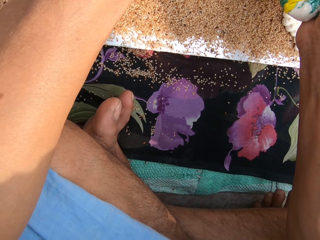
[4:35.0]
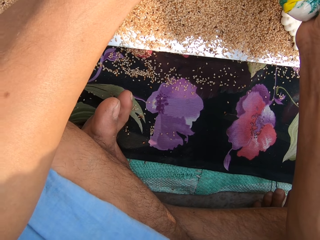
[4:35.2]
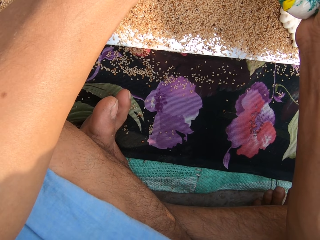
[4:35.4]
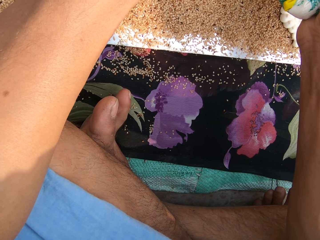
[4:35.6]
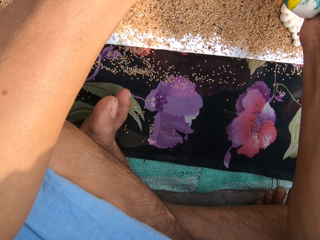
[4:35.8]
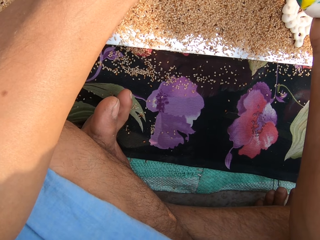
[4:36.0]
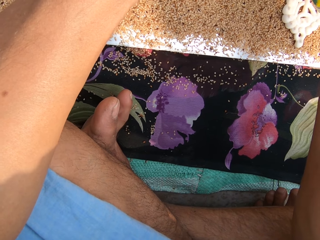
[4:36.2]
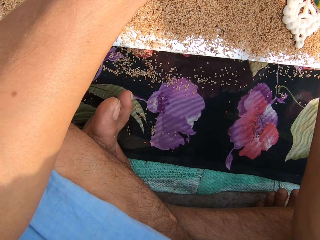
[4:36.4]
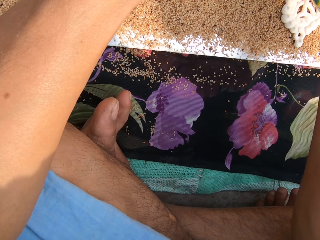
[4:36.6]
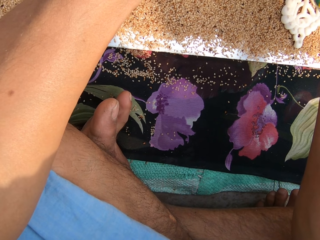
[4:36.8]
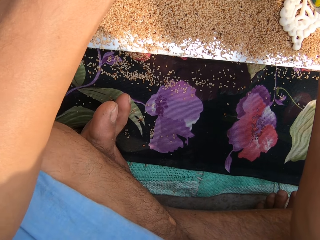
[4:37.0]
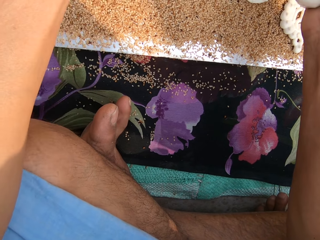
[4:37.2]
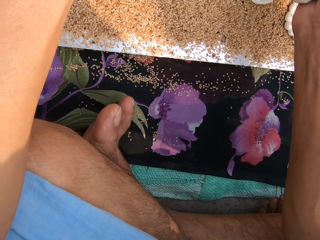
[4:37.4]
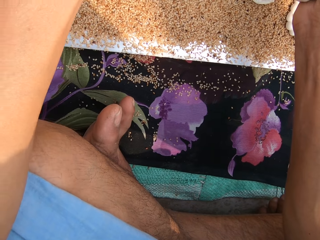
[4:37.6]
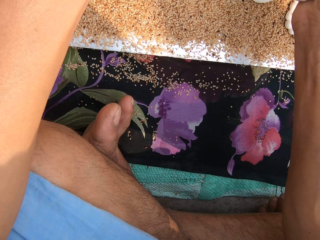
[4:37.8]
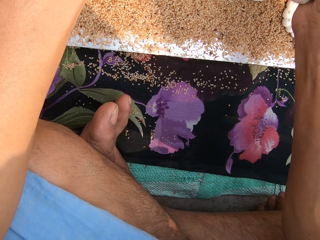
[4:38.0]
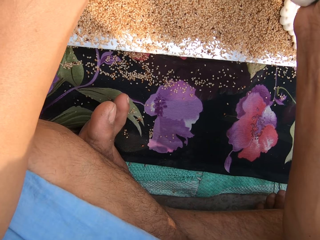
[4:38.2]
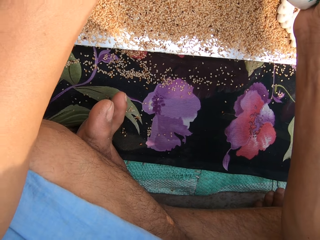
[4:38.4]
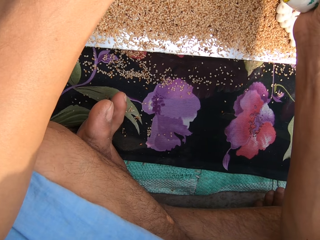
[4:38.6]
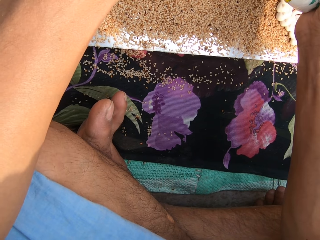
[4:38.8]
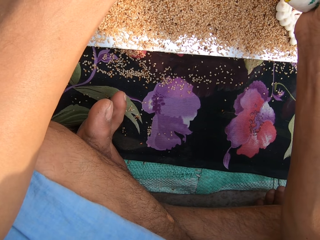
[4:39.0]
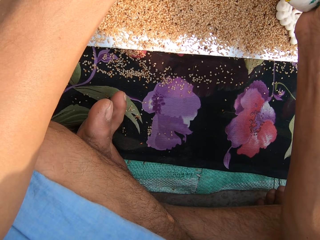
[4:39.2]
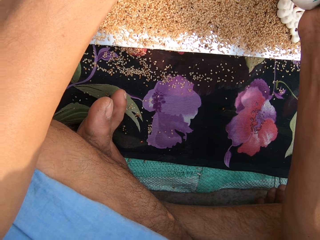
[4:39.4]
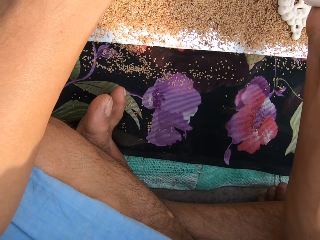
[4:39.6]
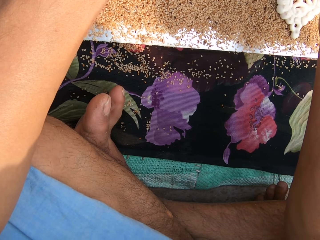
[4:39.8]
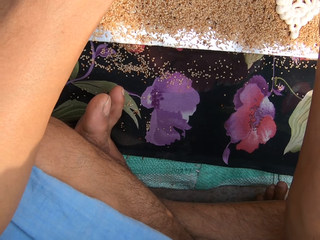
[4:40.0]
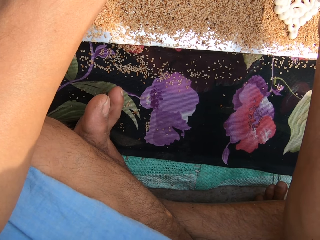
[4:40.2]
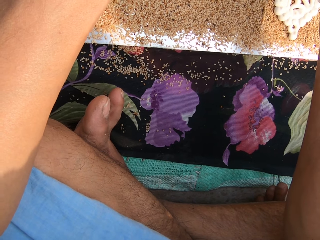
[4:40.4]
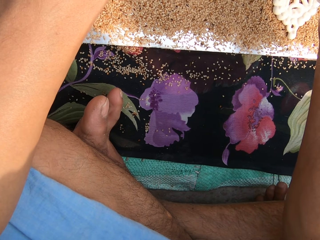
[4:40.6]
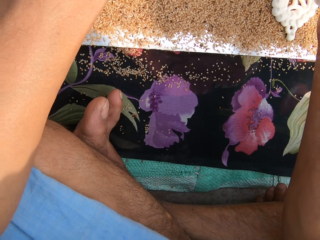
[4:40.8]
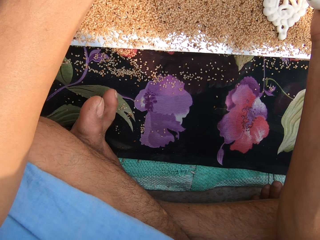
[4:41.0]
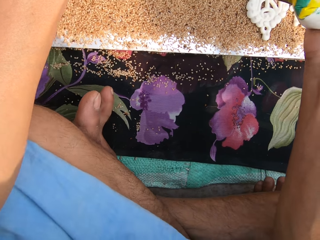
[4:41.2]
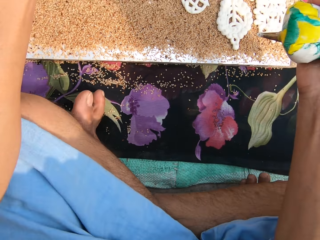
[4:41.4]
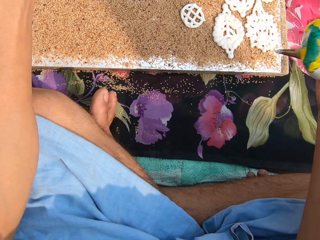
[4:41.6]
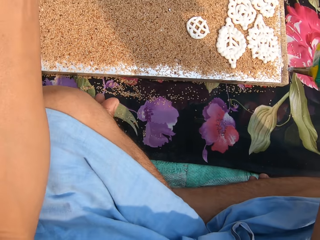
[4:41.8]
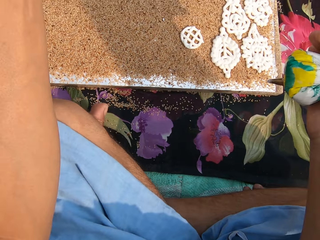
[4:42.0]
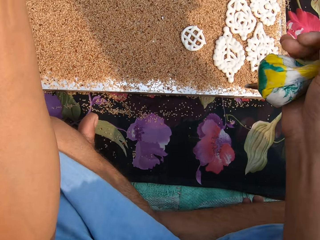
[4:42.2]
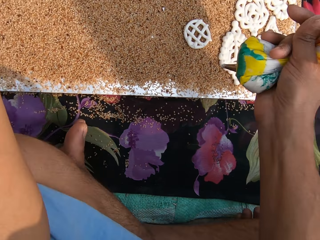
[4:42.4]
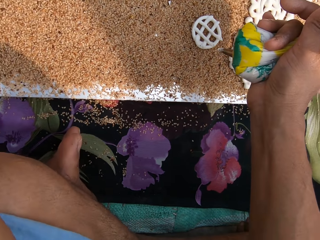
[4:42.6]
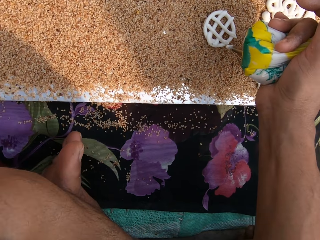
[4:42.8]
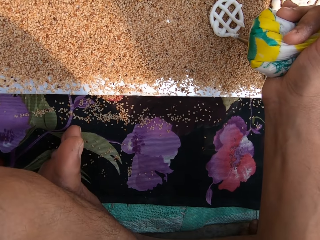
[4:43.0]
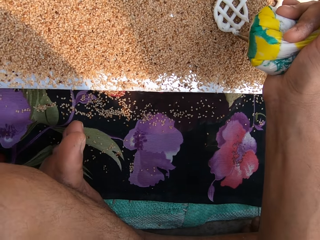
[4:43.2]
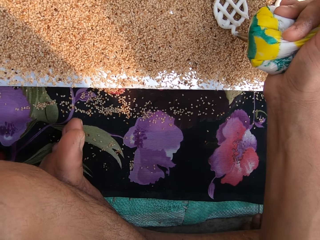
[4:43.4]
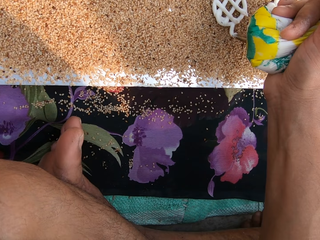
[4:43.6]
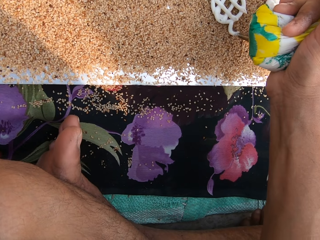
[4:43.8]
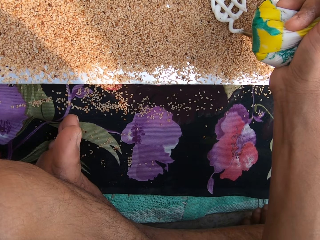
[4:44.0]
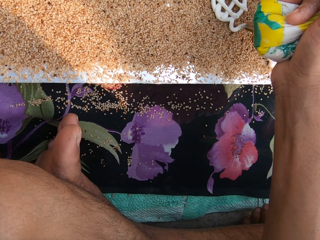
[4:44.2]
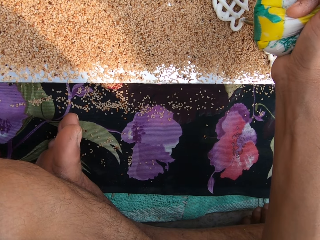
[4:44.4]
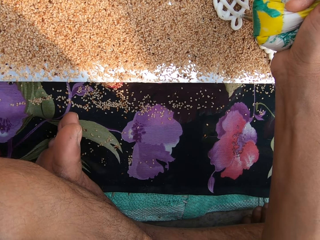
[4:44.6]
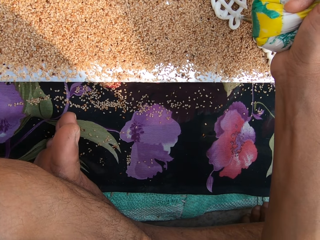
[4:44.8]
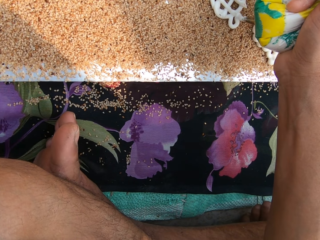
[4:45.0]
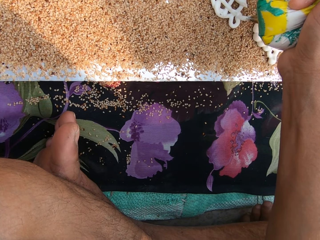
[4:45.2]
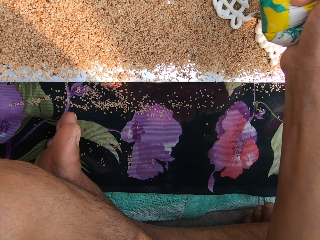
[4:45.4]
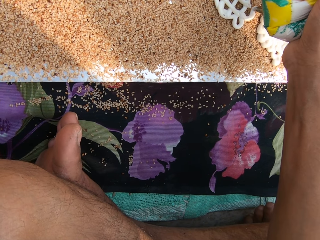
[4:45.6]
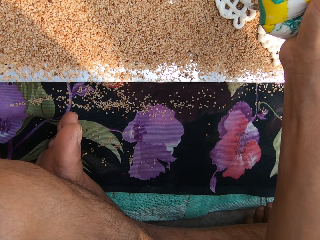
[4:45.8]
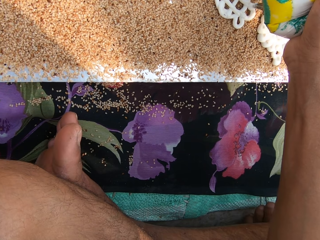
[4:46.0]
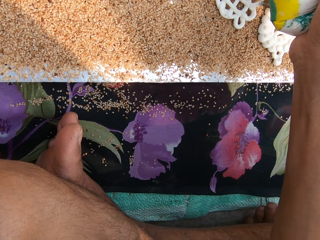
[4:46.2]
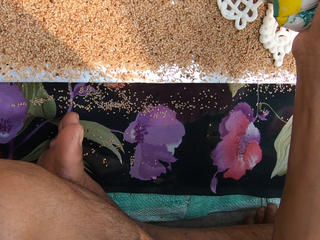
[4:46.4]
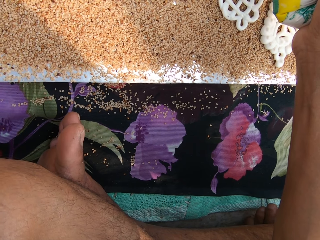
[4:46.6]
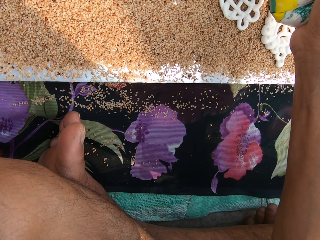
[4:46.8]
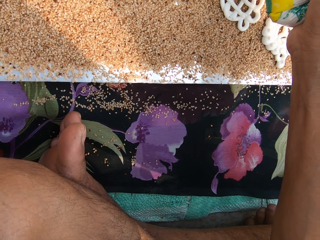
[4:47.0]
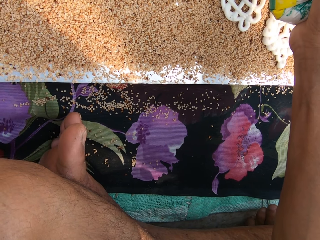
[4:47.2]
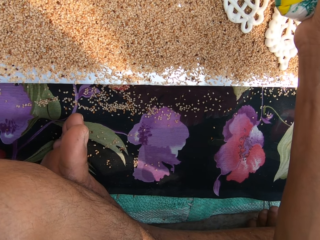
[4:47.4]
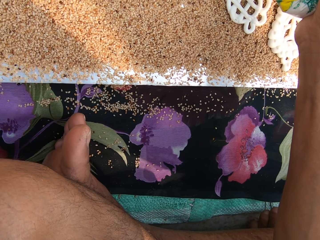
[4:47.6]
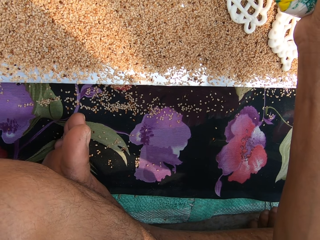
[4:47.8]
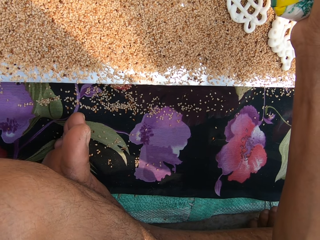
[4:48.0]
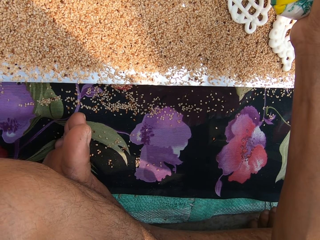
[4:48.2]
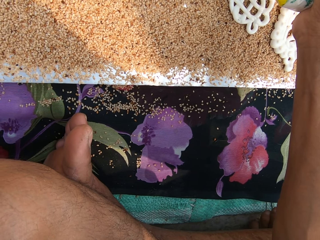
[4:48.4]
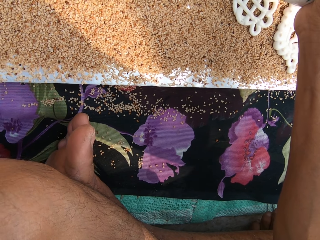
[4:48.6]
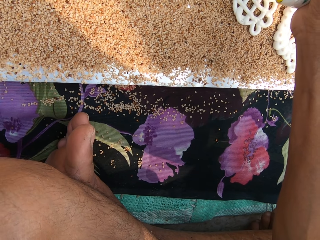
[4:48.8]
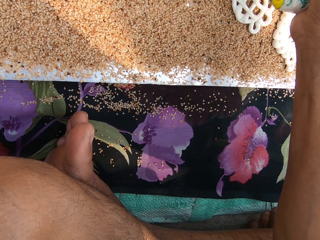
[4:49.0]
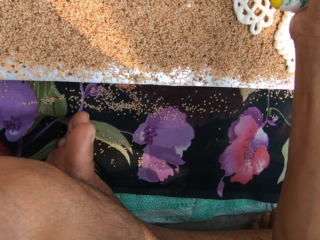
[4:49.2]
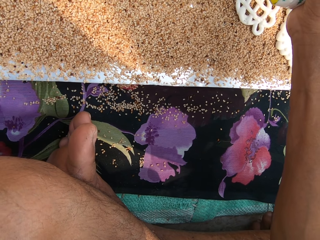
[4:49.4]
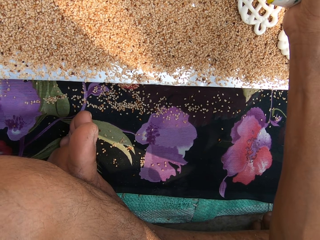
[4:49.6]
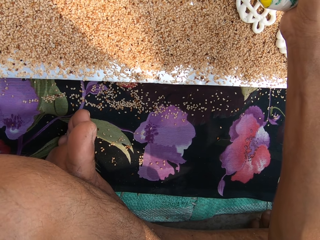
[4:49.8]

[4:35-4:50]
The camera wearer moves a hand. She presses some dough from the pastry bag in her right hand on the sesame seeds on the table. She crafts on the decorative mat.

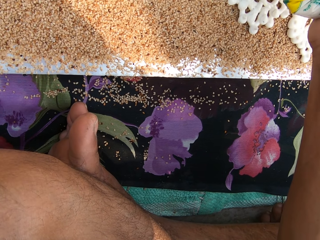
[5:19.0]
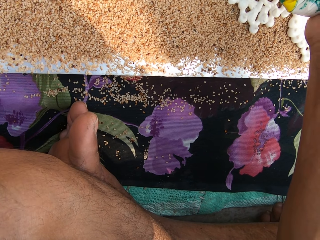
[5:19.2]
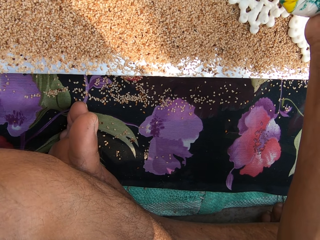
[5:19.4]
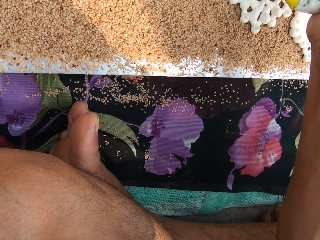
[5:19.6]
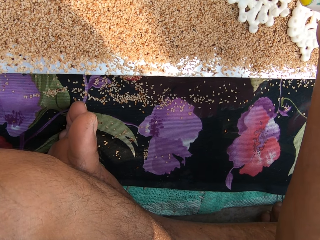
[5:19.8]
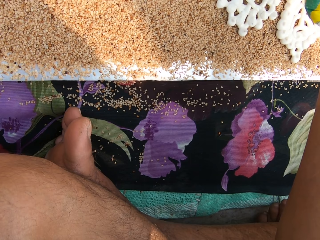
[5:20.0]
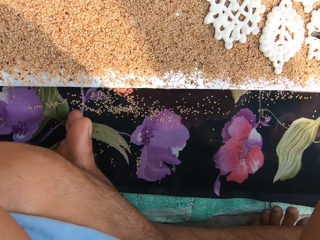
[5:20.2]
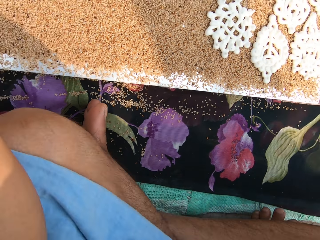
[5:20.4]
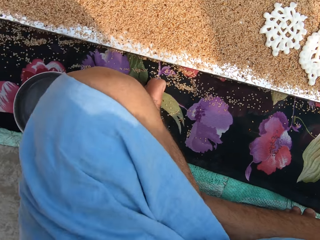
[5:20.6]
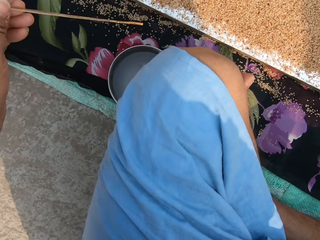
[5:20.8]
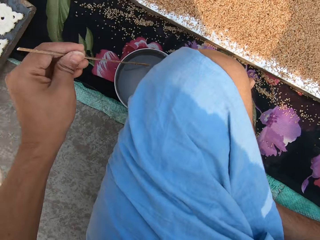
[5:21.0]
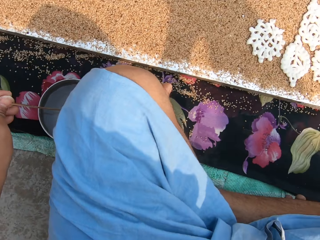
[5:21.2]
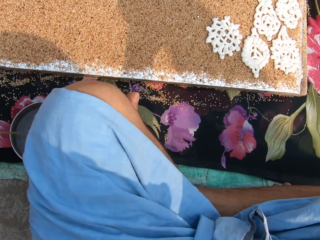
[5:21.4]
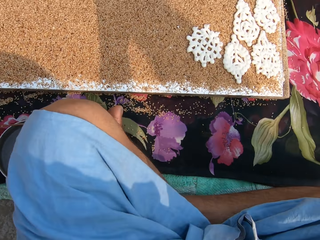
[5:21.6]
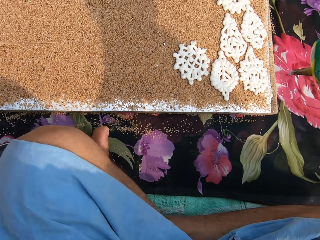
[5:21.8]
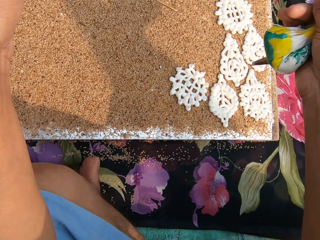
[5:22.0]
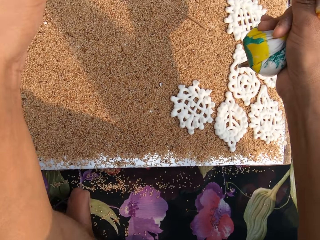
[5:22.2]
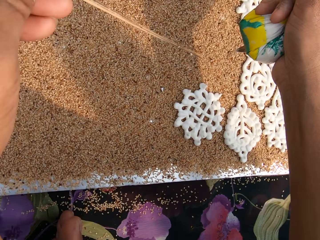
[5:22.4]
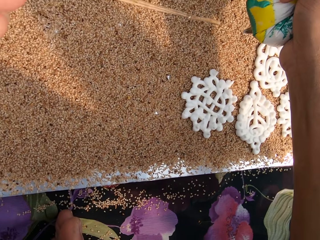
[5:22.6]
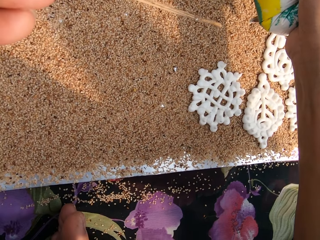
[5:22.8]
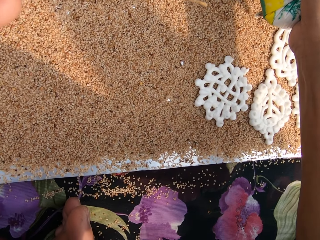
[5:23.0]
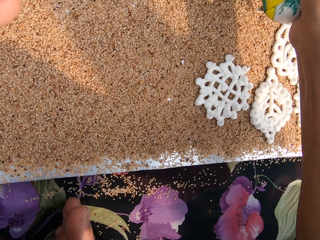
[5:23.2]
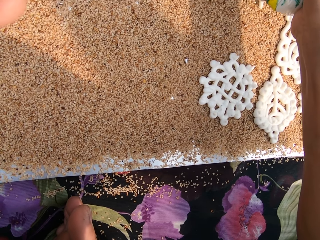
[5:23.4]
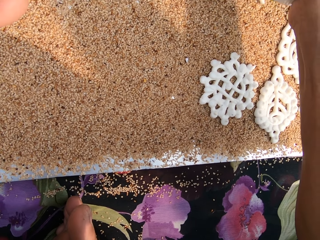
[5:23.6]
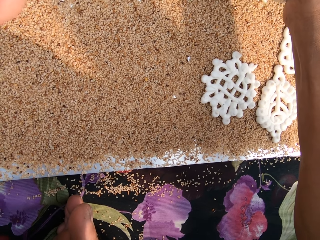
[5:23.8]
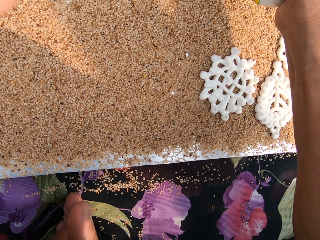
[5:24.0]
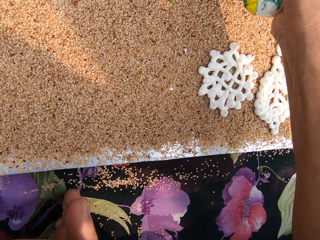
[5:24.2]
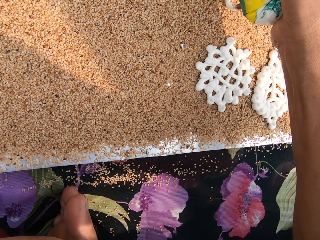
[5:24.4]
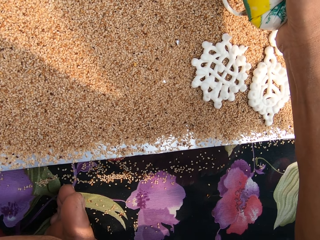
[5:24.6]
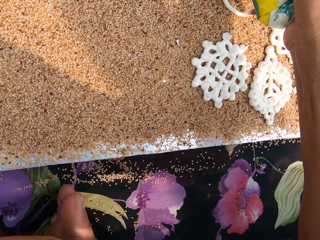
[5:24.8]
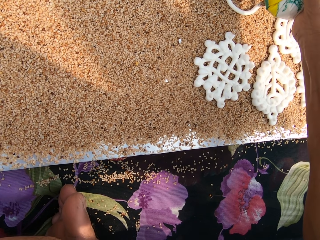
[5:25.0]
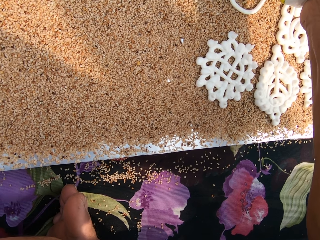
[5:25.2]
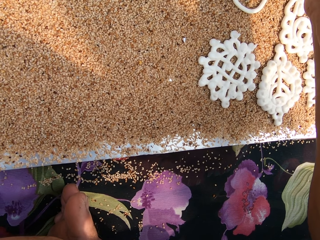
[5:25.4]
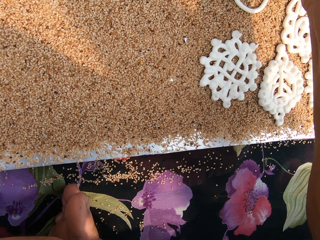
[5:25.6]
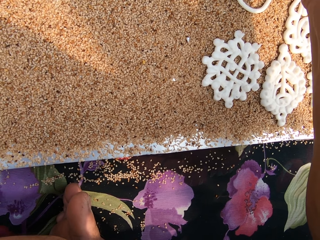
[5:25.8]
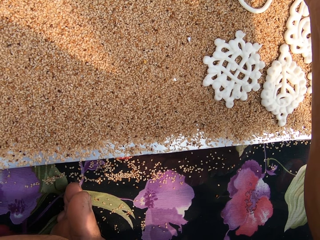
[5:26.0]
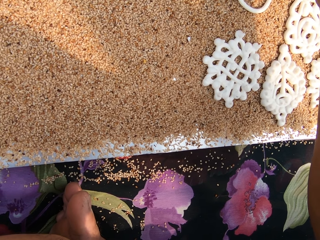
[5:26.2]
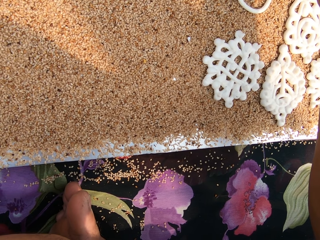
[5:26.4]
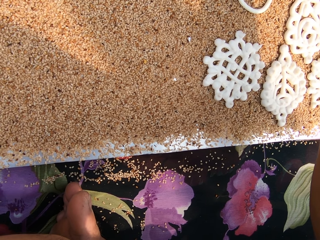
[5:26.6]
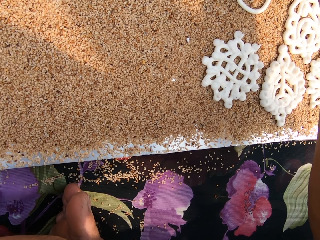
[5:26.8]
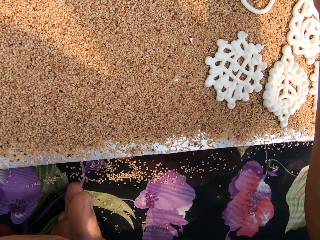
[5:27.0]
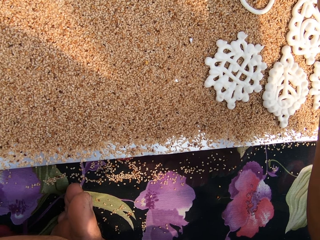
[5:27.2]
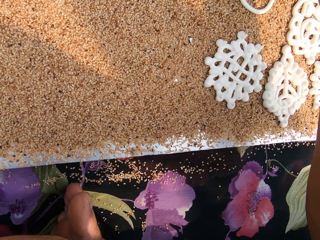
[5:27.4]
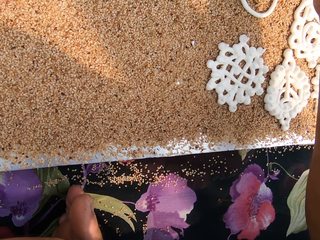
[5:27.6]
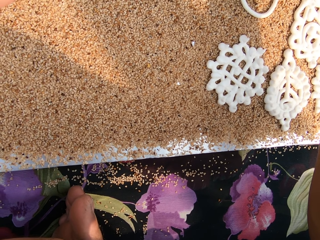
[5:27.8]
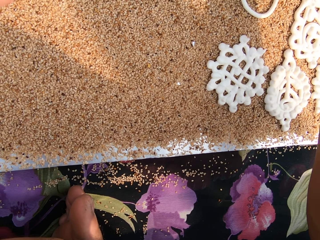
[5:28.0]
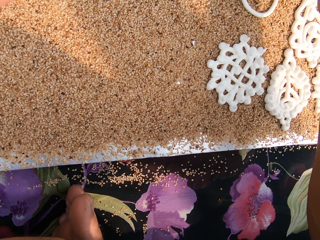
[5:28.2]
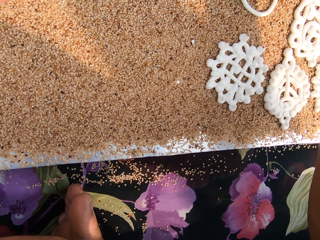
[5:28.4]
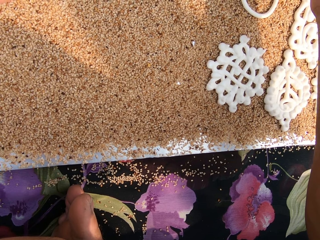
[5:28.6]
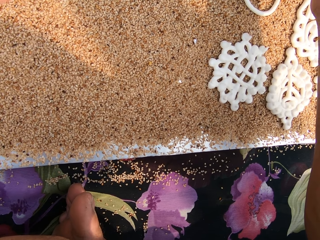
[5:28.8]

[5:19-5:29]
The camera wearer pulls her hand backwards. They dip a stick in a bowl of water on the ground with his left hand. They remove the stick from the bowl of water on the ground with his left hand. They splash water on the grain with the stick in his left hand. They pipe the murukku paste on the grains on the mat on the ground with the piping bag in his right hand.
